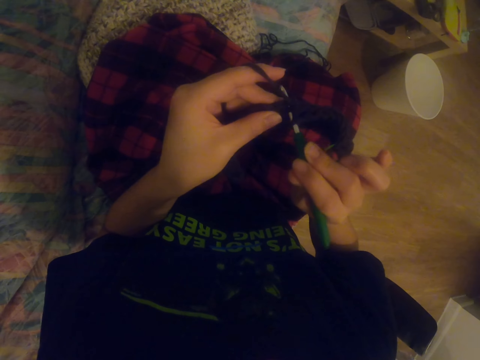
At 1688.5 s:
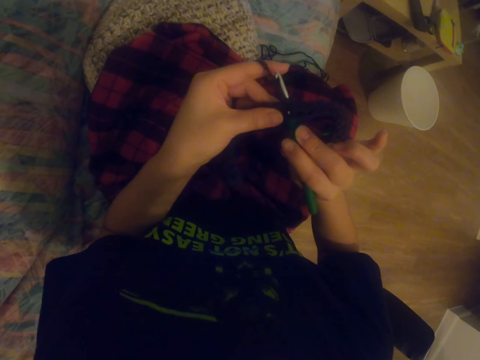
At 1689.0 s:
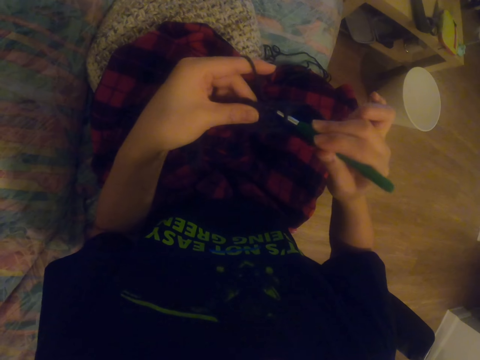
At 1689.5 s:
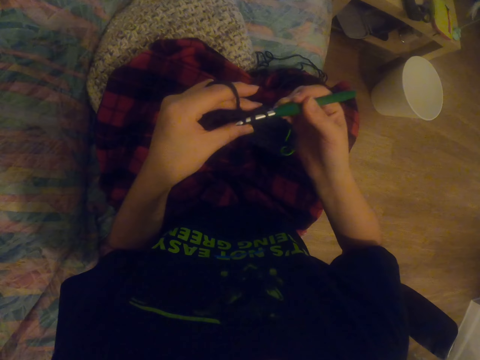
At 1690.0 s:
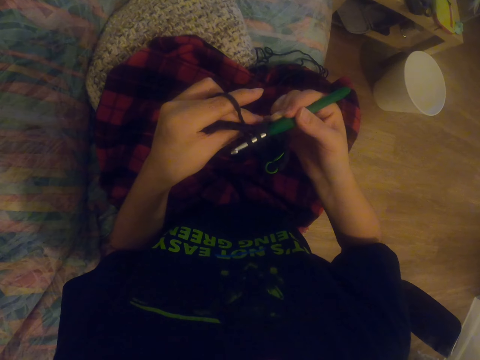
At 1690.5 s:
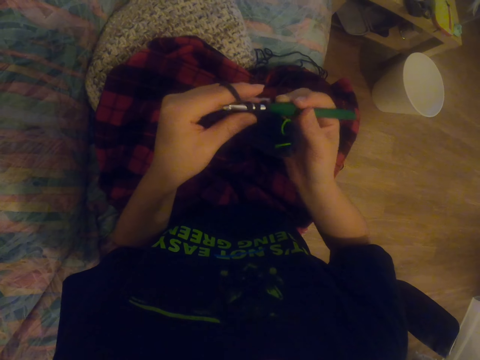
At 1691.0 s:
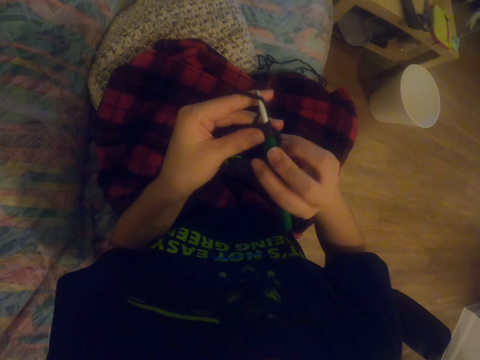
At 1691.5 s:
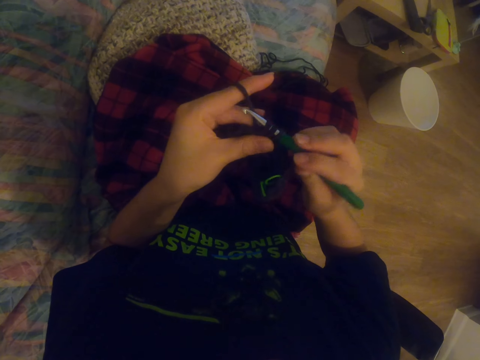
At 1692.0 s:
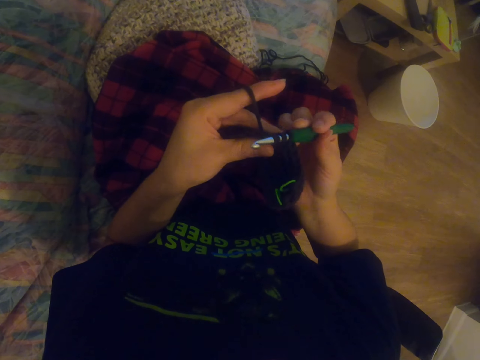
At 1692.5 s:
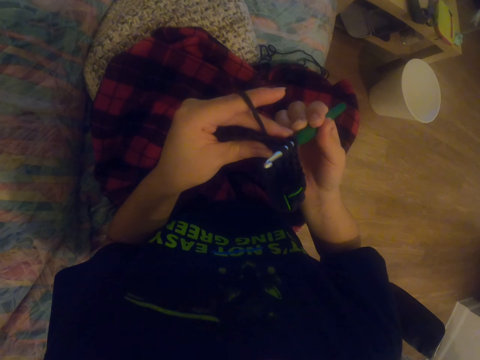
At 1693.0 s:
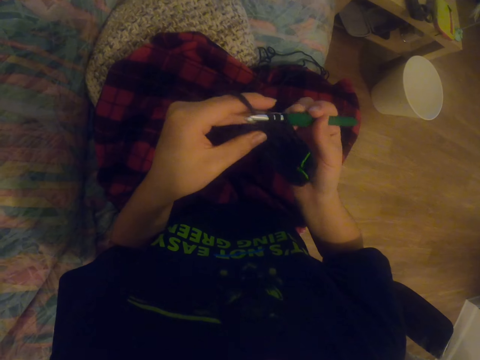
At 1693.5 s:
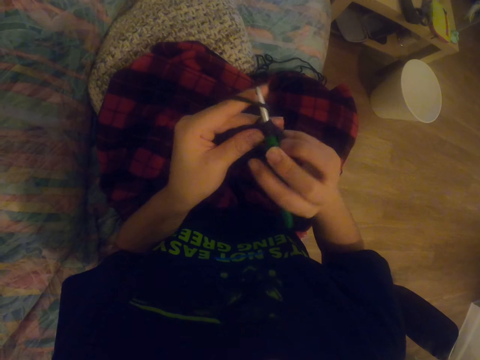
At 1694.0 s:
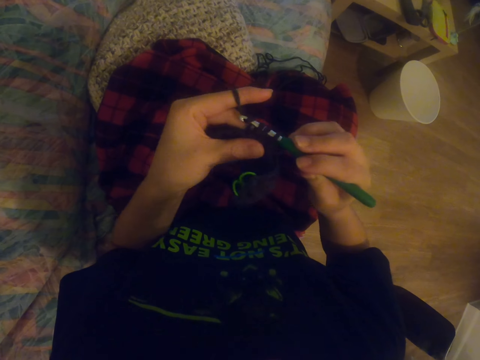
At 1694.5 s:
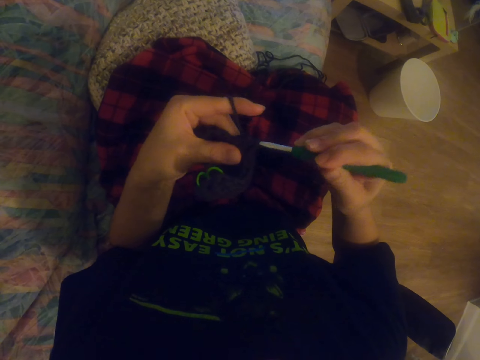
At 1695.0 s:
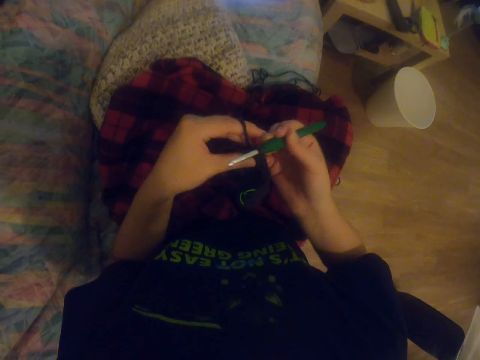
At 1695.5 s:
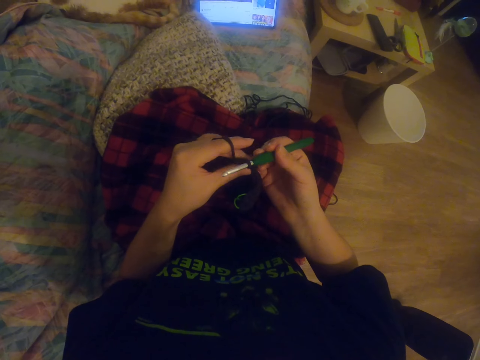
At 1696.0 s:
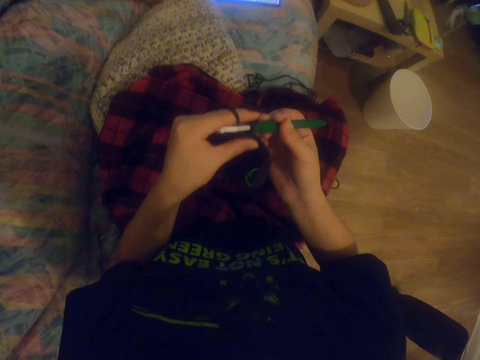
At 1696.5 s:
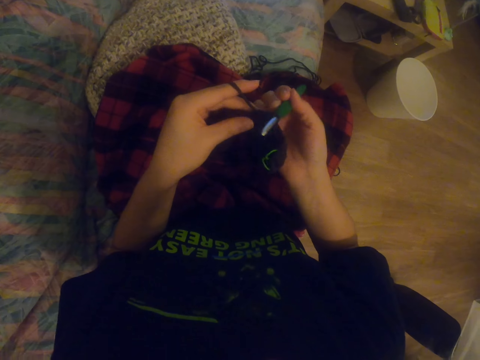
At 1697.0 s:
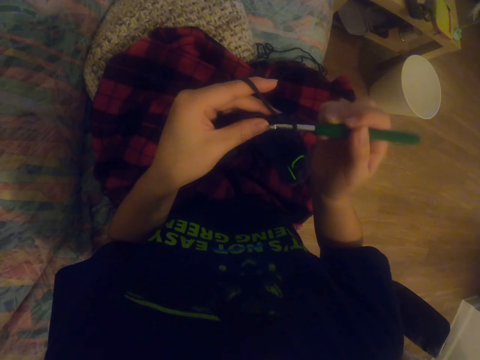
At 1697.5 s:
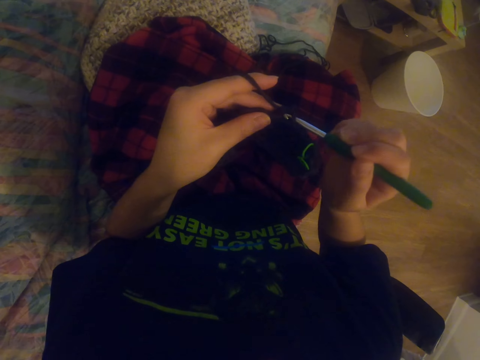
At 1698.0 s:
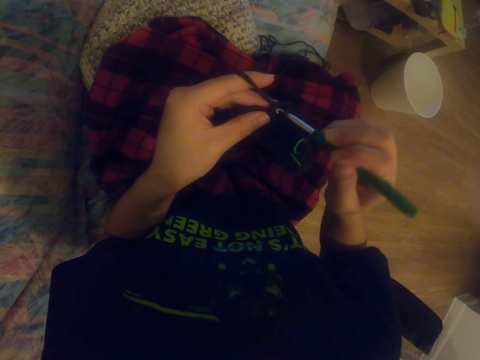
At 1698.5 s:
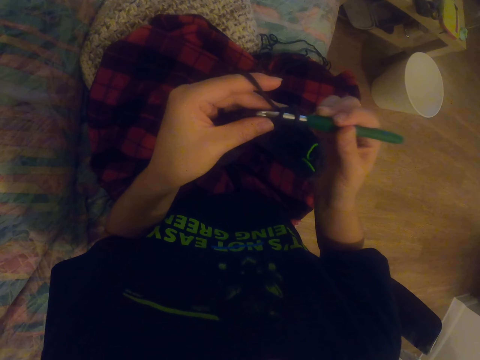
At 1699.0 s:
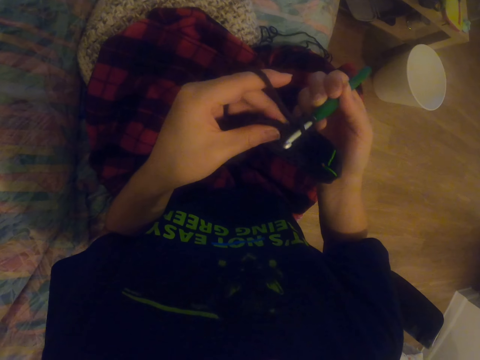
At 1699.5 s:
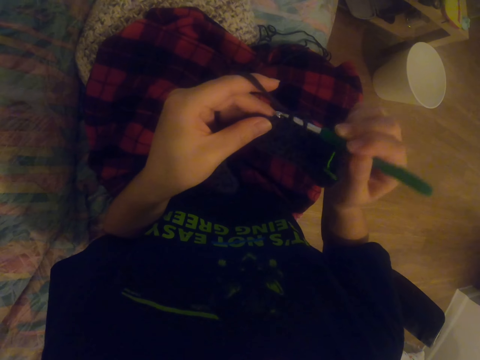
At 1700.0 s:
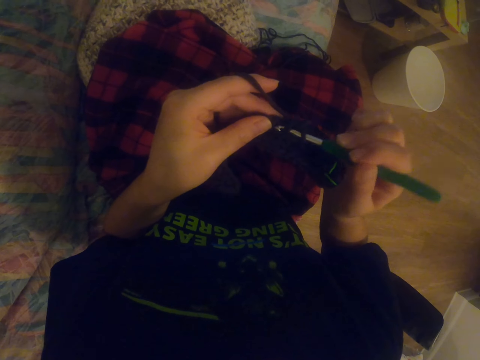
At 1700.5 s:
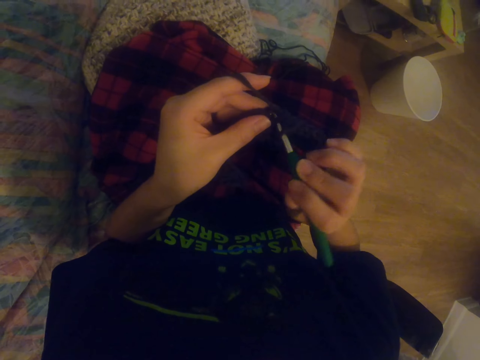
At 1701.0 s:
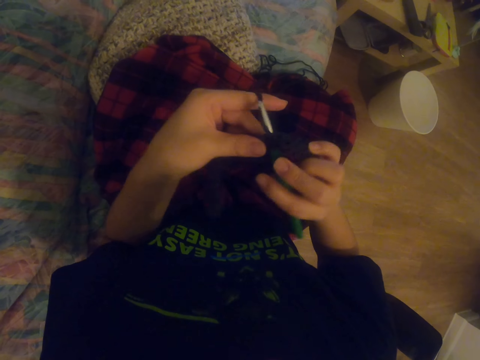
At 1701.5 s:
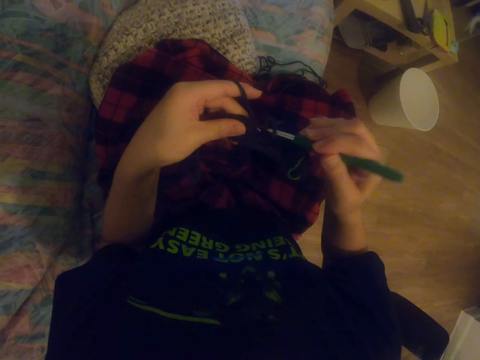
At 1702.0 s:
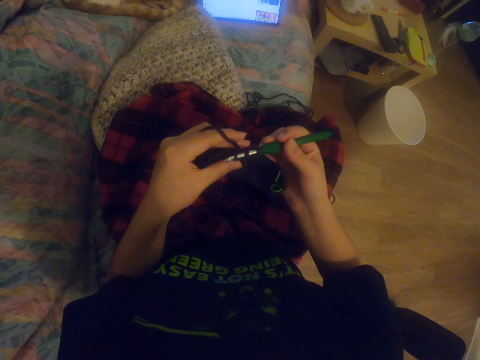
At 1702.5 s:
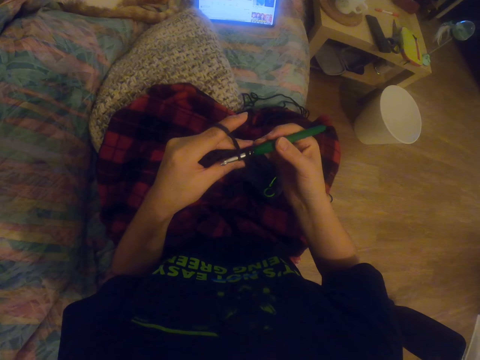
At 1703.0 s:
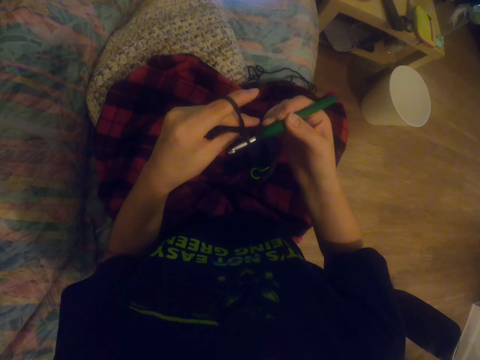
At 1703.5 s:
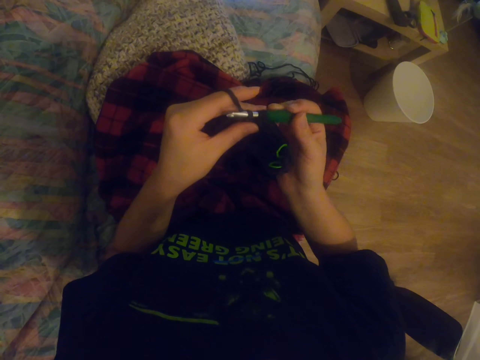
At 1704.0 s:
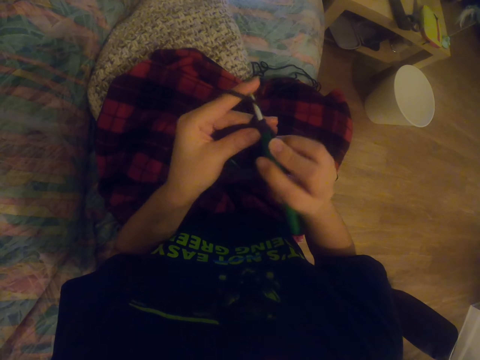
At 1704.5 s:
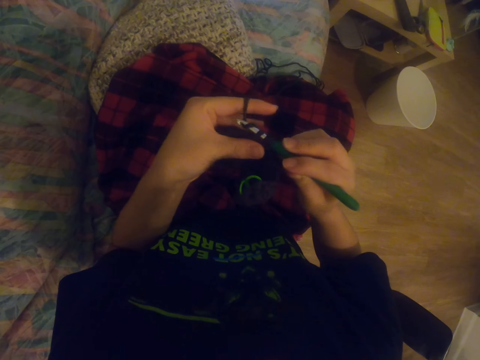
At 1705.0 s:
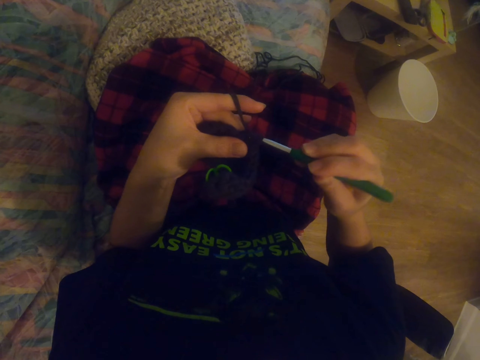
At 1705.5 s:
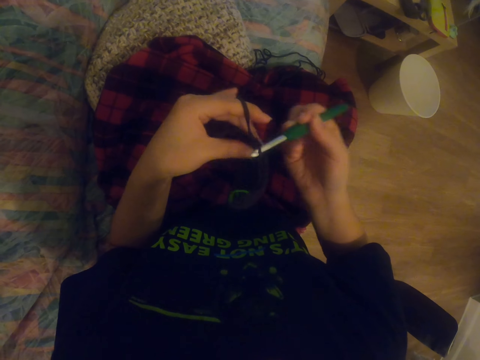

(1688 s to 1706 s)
The camera wearer looks around. They knit a sock with the knitting needle. They stare at the tablet. They knit the sock with the knitting needle. They stare at the tablet. They knit the sock with the knitting needle.

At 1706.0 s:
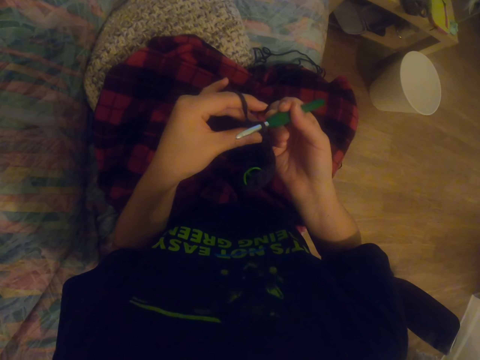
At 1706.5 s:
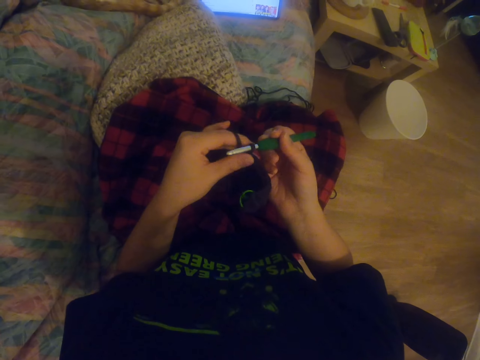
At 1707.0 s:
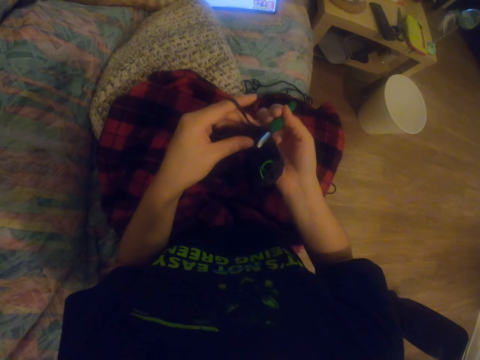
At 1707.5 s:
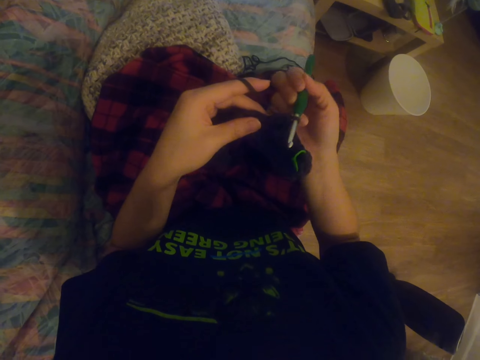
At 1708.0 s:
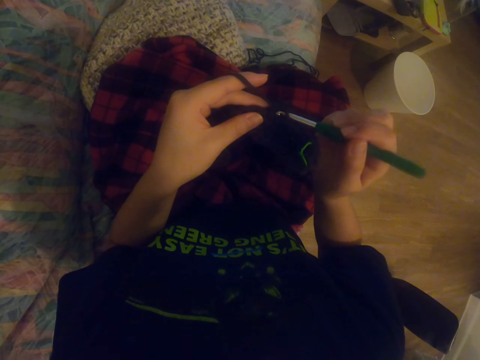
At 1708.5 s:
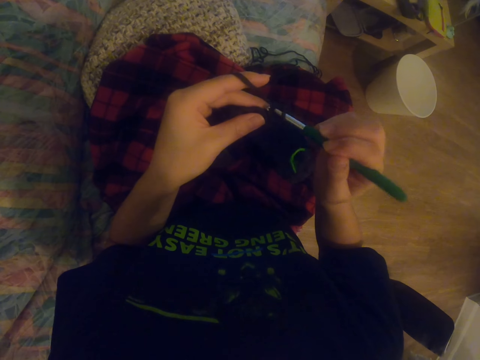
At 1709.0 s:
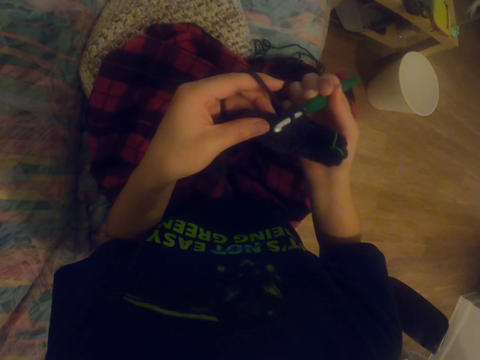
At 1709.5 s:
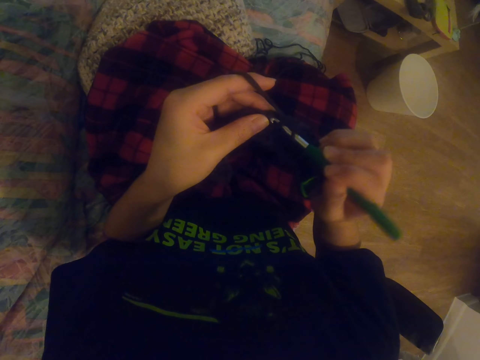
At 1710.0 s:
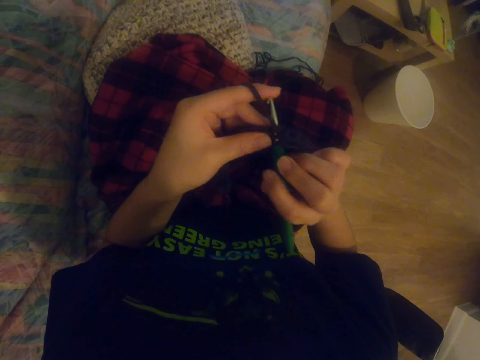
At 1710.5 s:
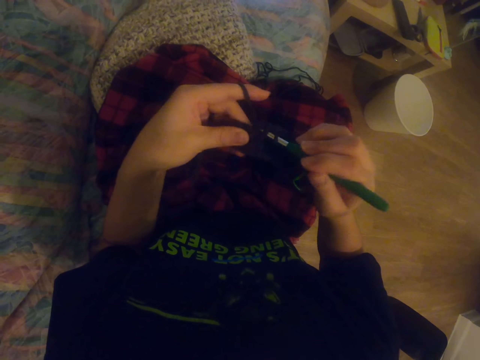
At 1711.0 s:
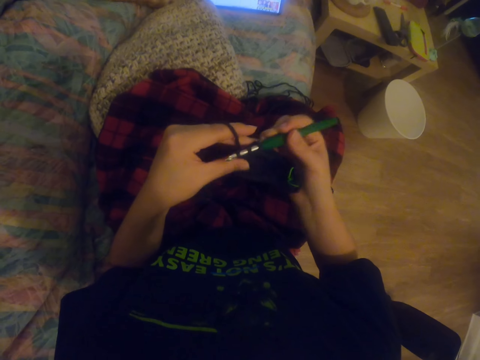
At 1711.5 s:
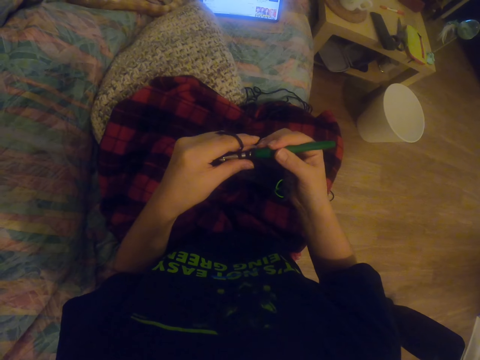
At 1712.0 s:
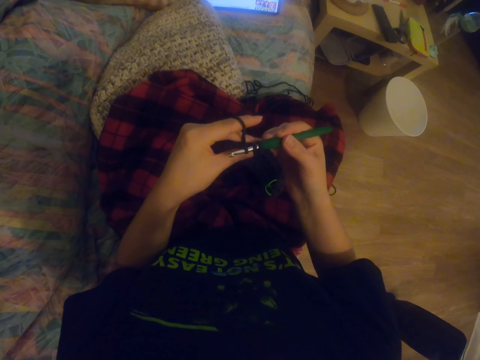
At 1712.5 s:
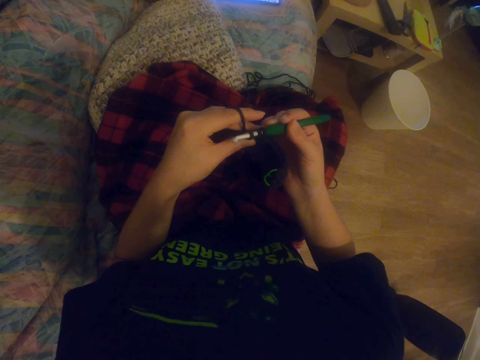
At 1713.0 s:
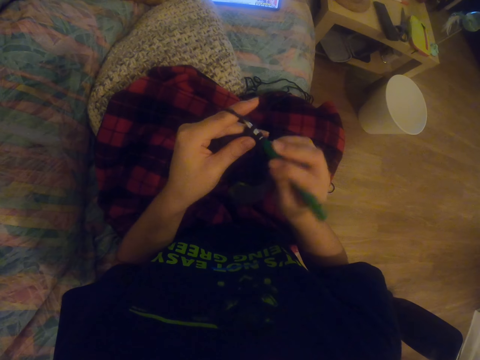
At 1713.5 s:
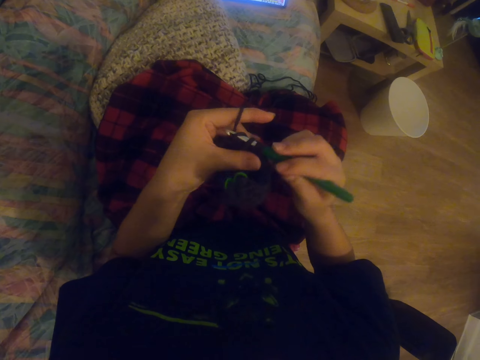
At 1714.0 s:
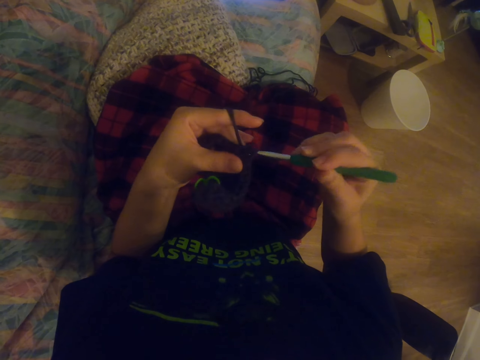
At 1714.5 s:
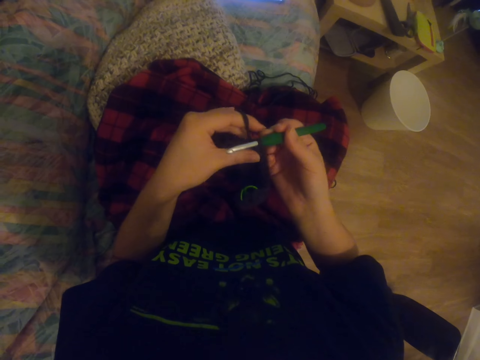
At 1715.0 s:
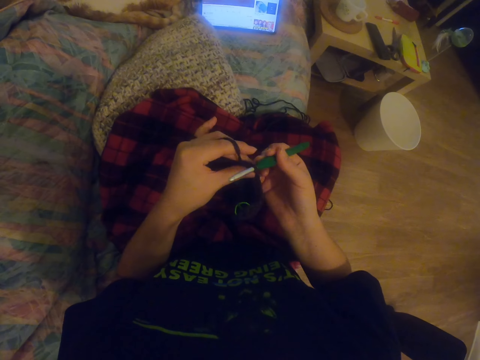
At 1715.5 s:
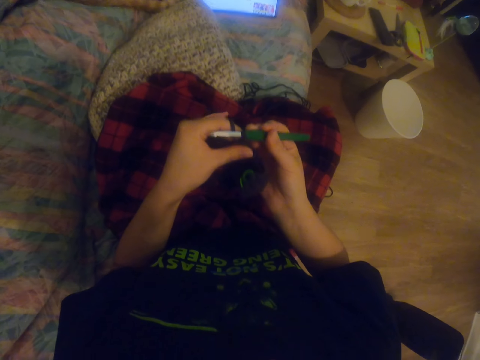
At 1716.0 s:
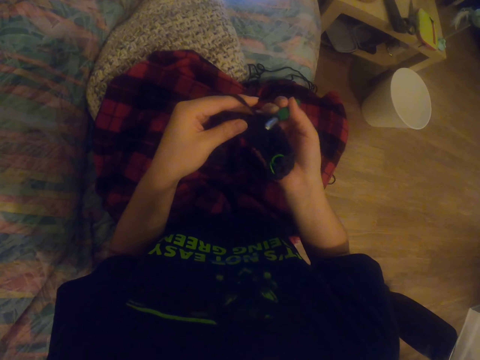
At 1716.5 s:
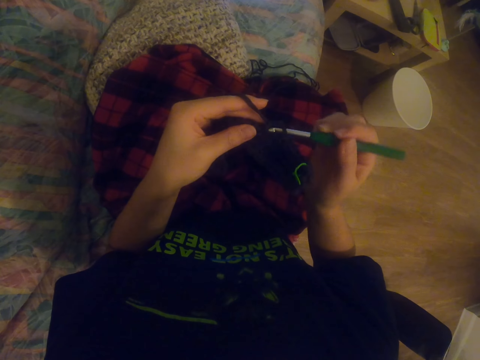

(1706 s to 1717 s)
The camera wearer stares at the tablet. They knit a sock with the knitting needle. They stare at the tablet. They knit the sock with the knitting needle. They stare at the tablet.
